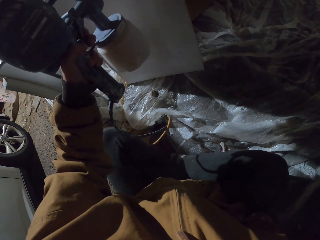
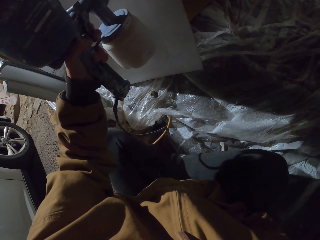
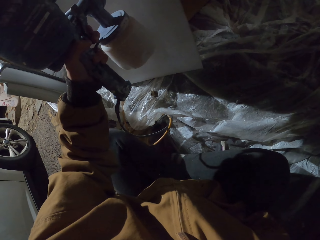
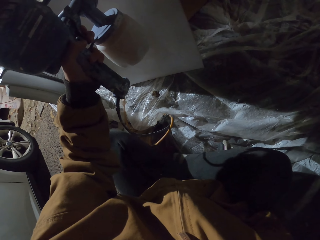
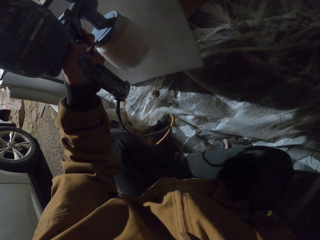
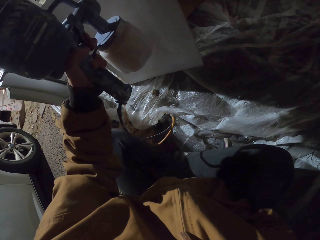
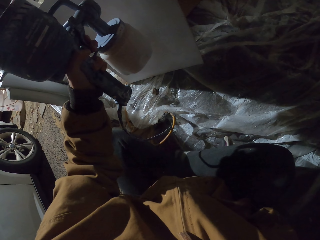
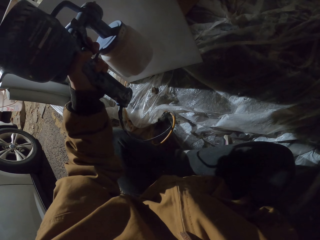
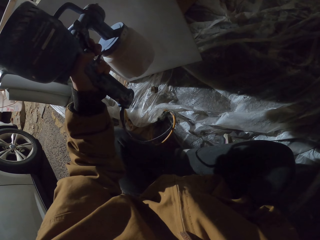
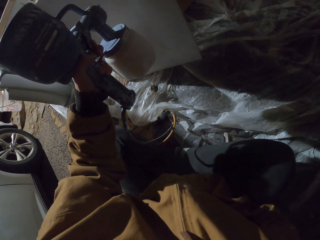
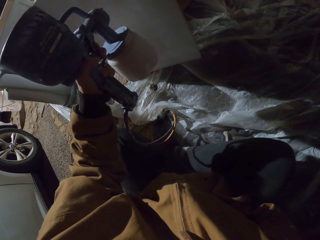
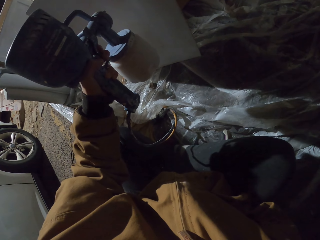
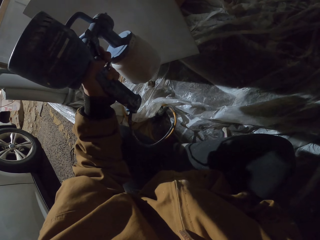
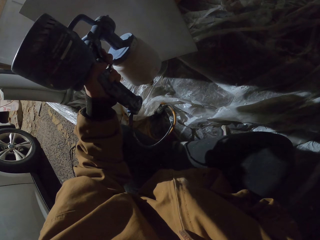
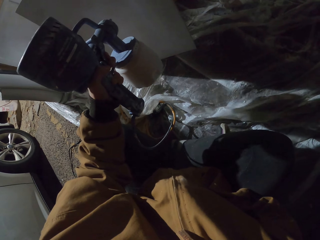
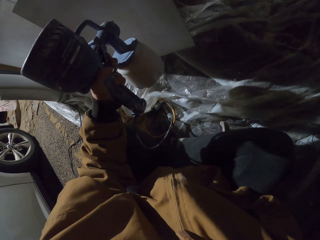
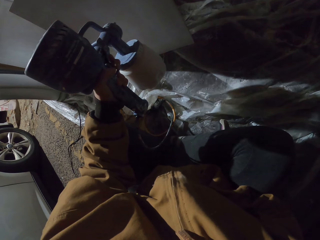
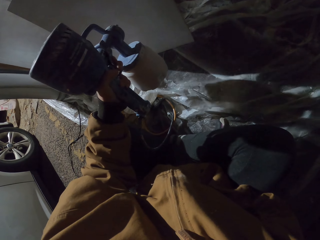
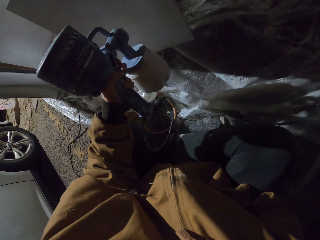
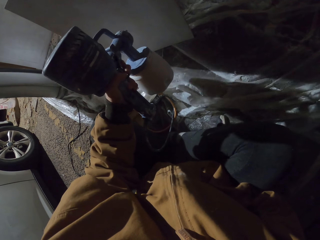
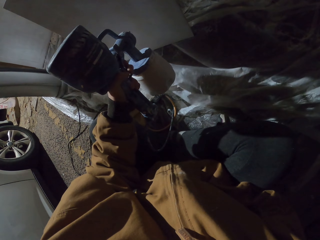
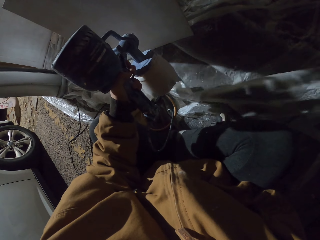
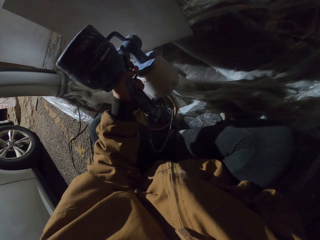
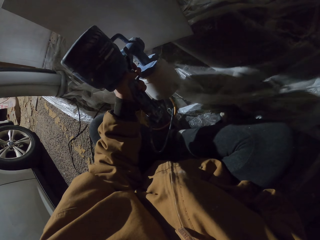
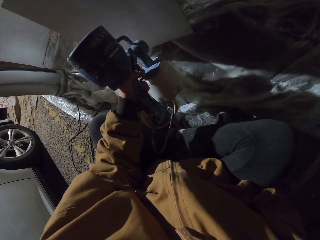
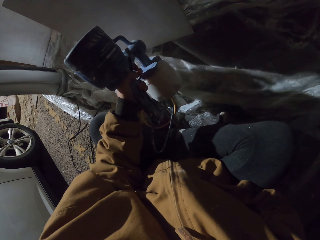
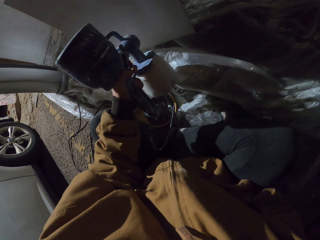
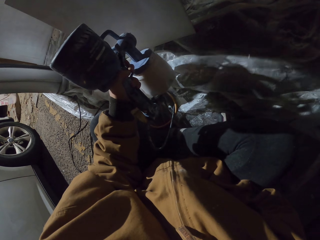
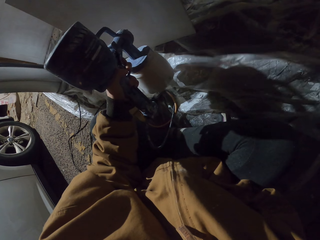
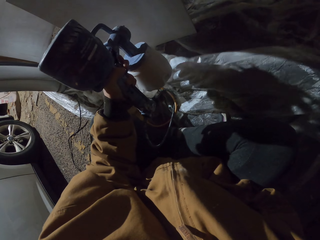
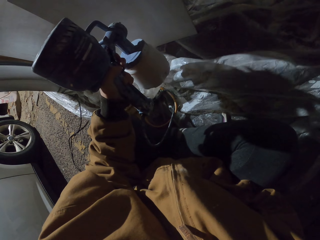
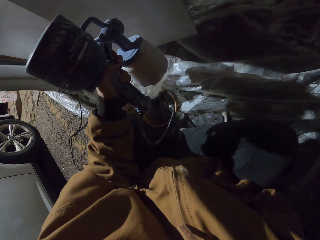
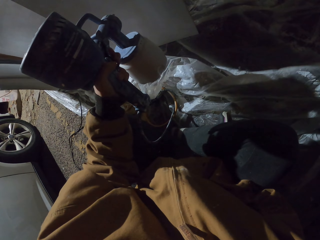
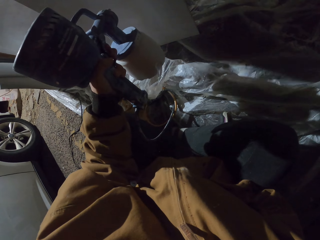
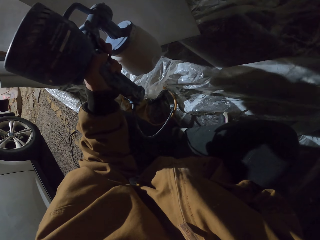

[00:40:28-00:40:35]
The camera wearer paints the cabinet with the paint sprayer.

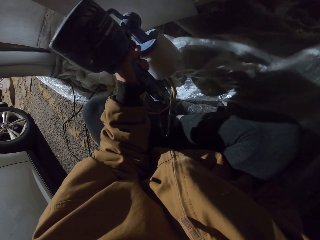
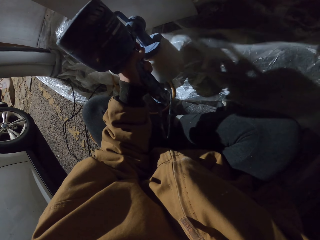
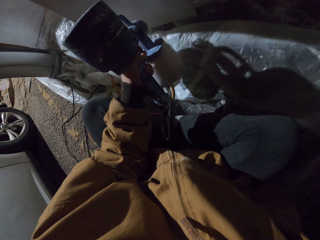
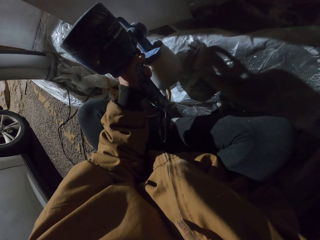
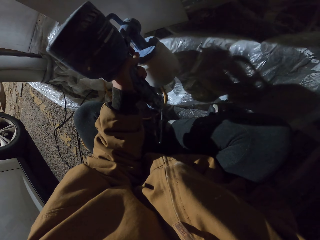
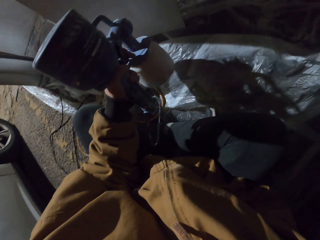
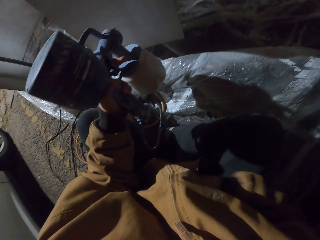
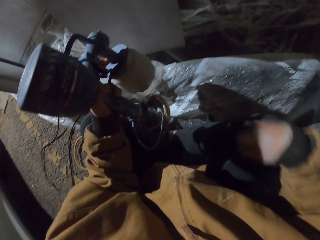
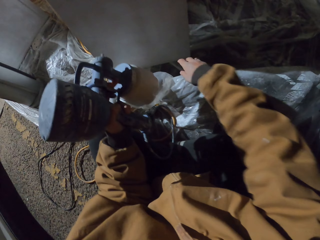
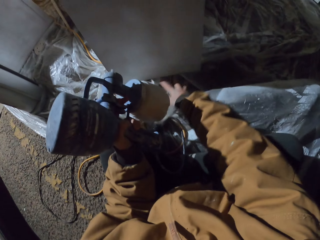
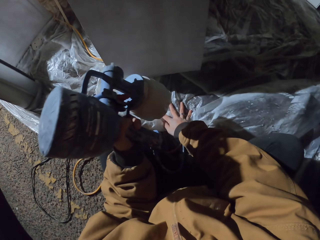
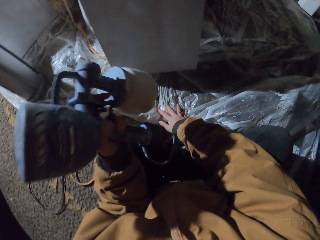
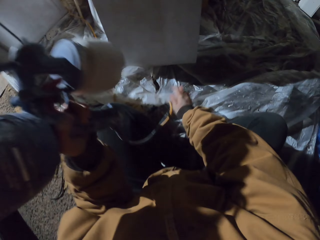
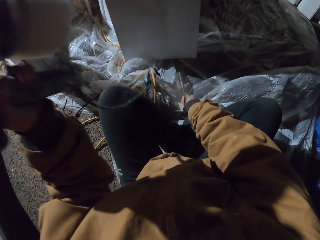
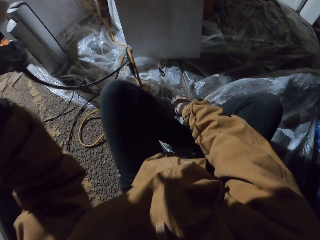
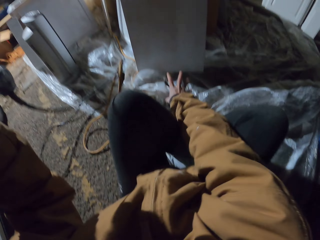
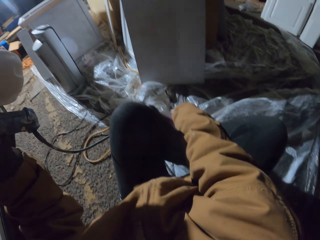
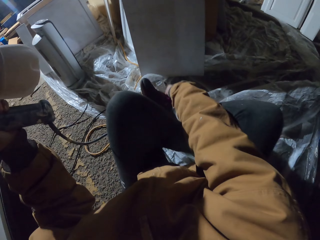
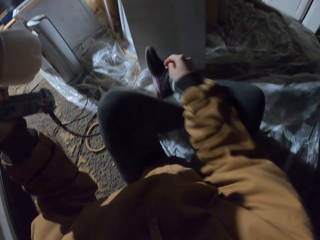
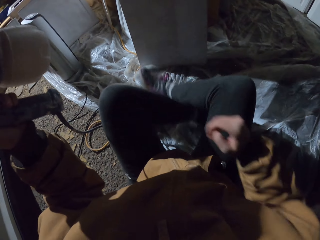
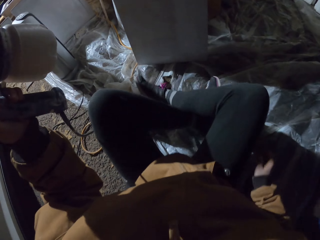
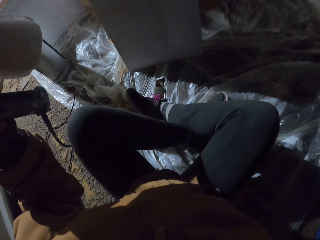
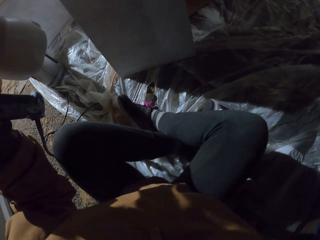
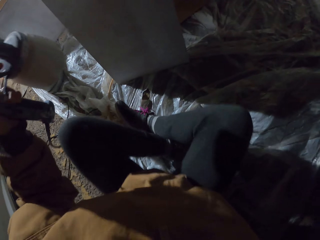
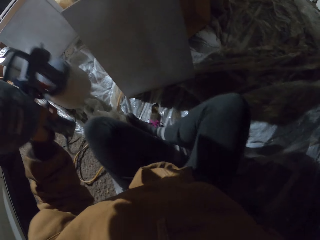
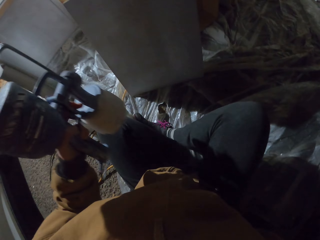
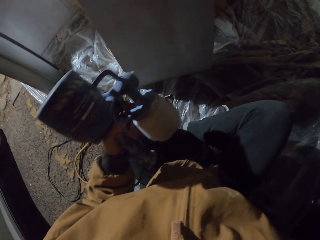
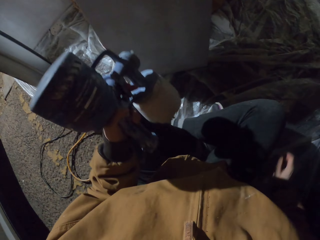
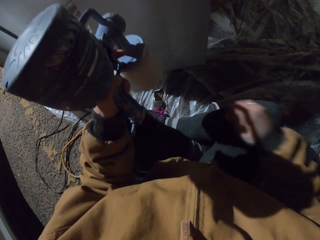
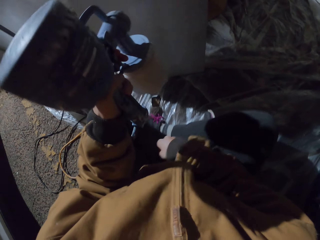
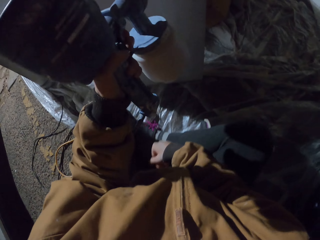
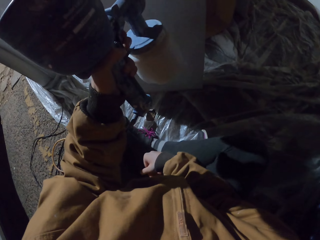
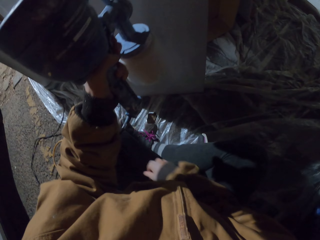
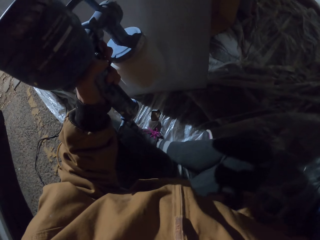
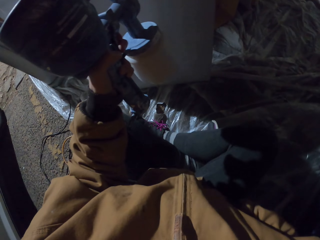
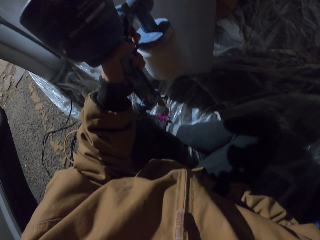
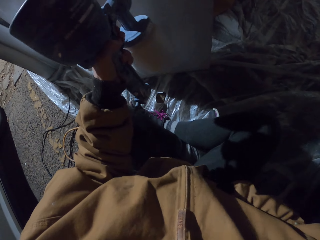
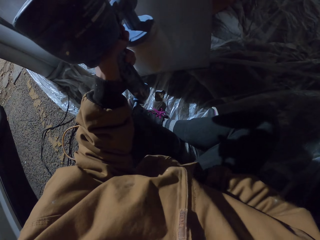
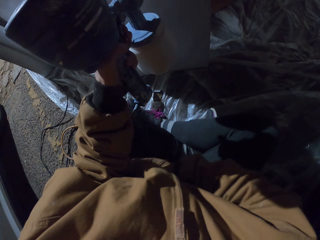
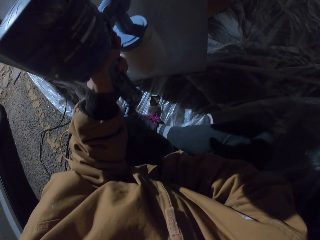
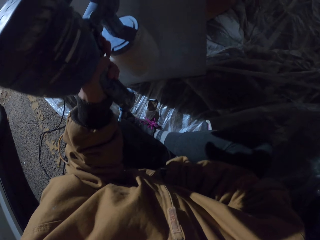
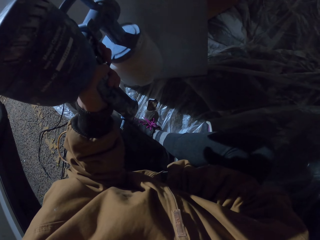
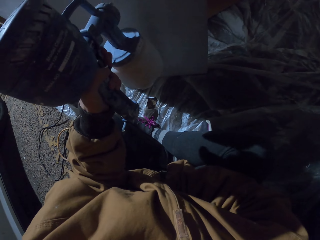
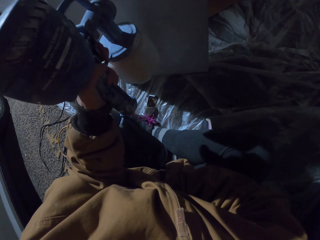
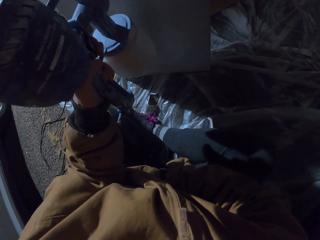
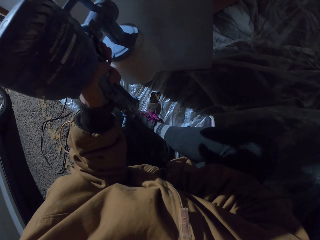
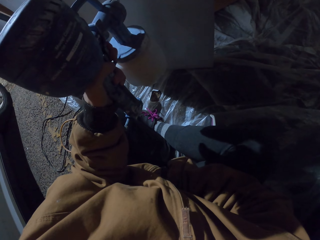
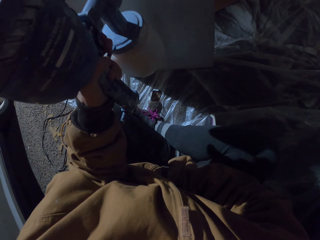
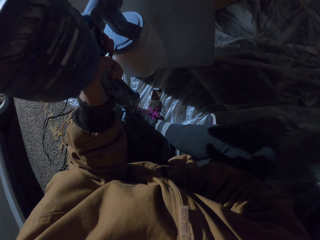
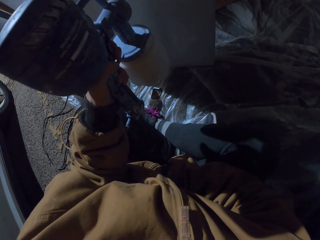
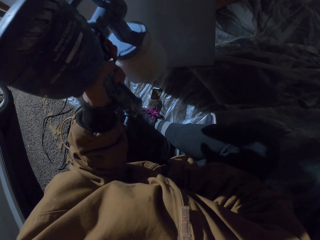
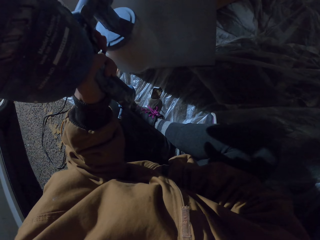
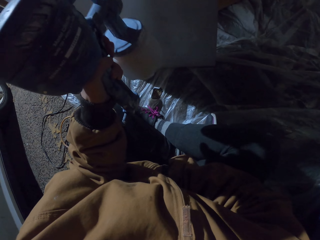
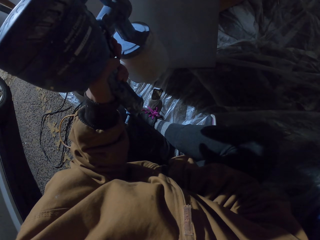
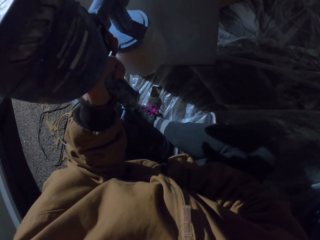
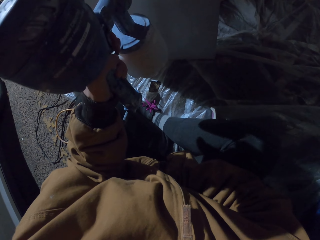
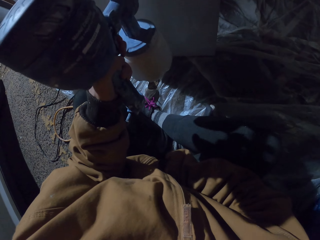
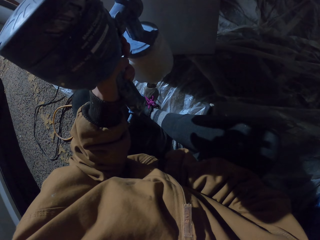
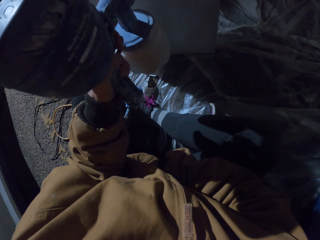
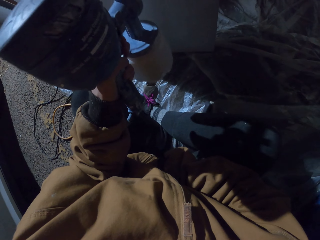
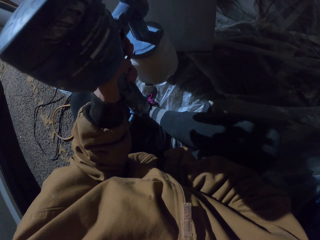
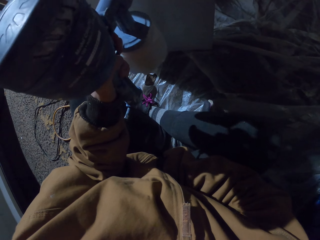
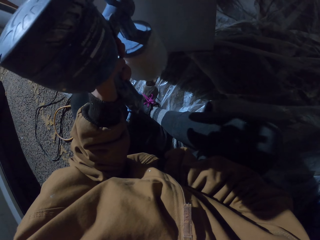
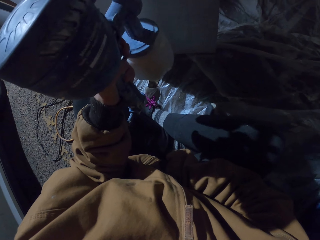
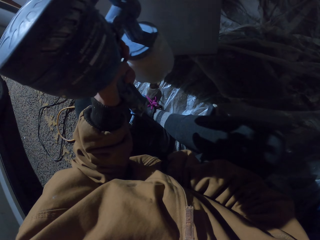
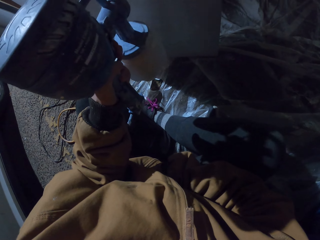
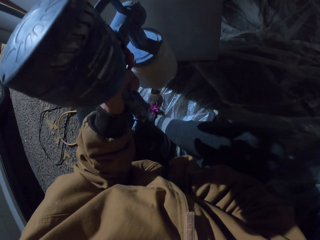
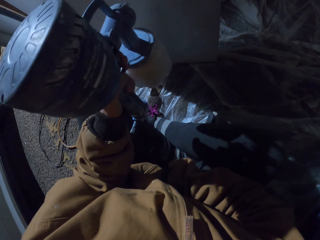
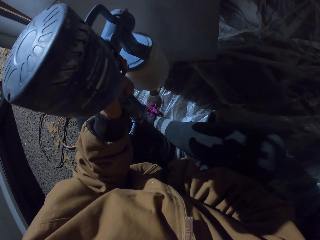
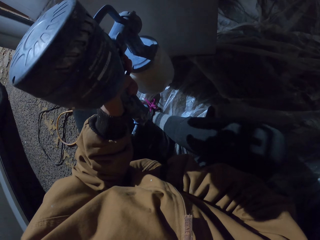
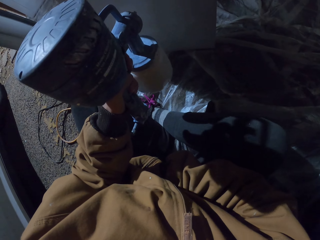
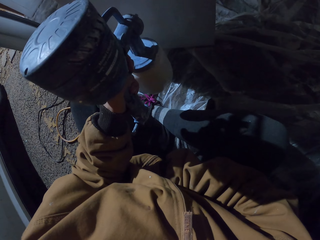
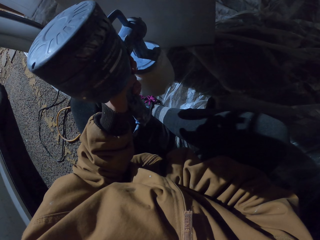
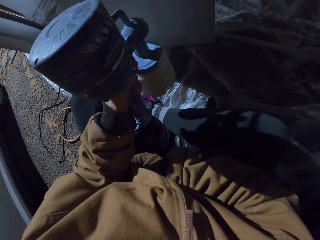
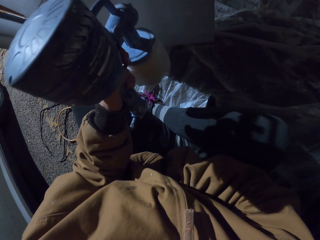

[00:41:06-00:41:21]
The camera wearer holds the spray gun and moves hand. They adjust sitting position. They move the spray gun. They move legs. They hold the spray gun. They spray the wood.
